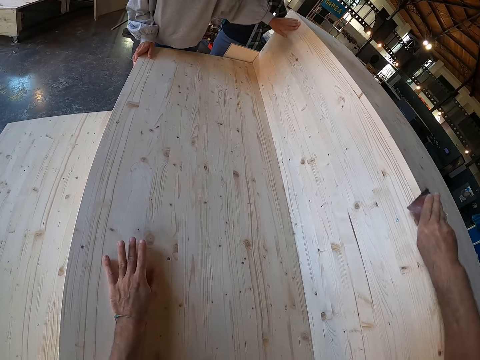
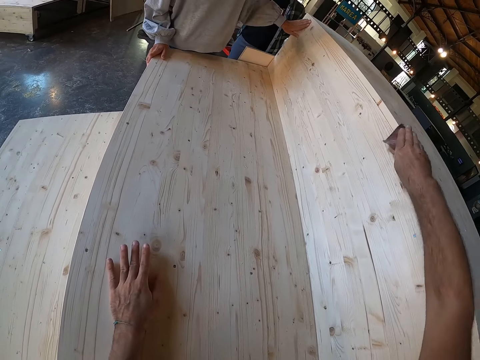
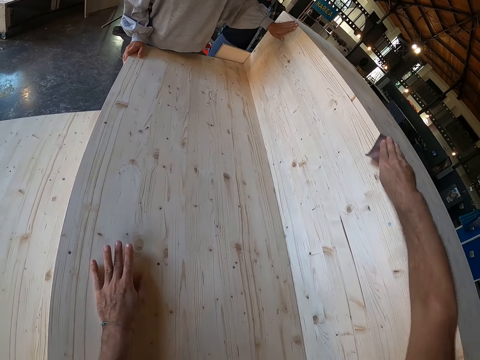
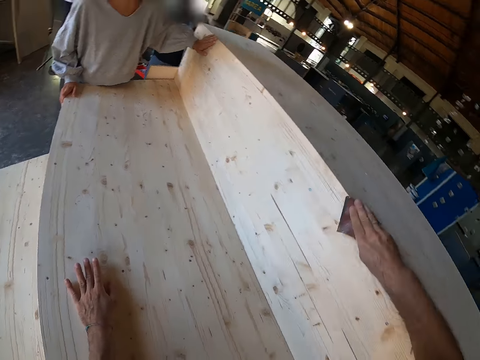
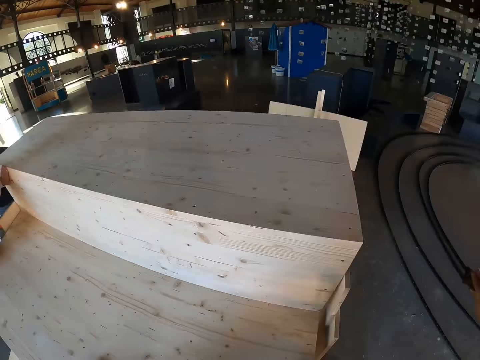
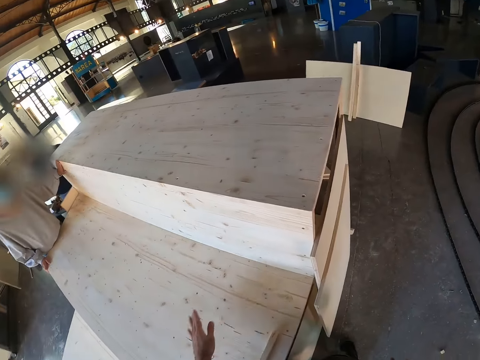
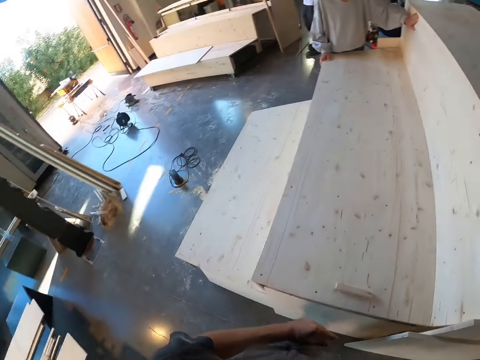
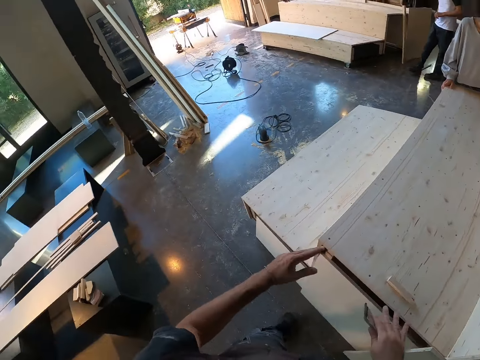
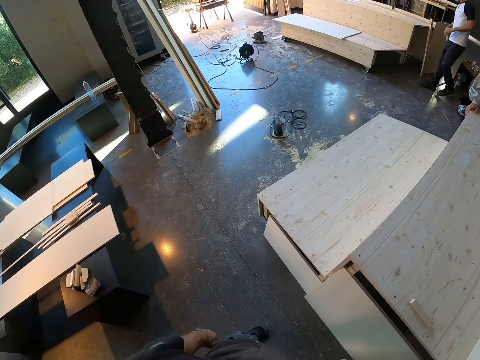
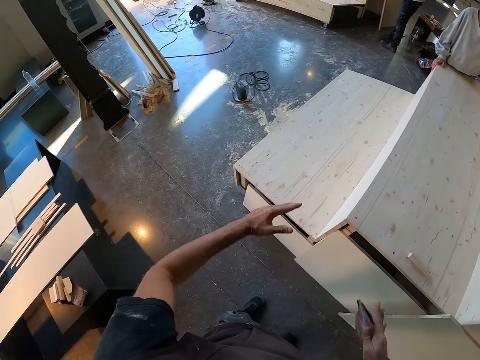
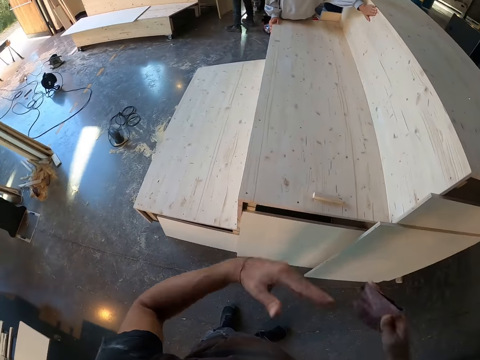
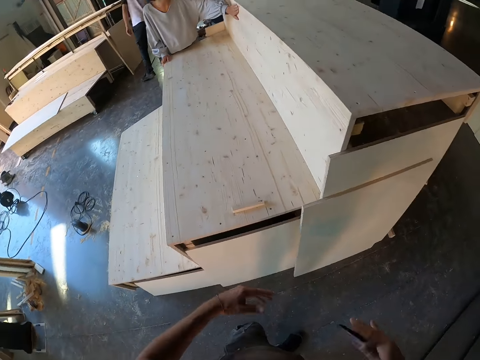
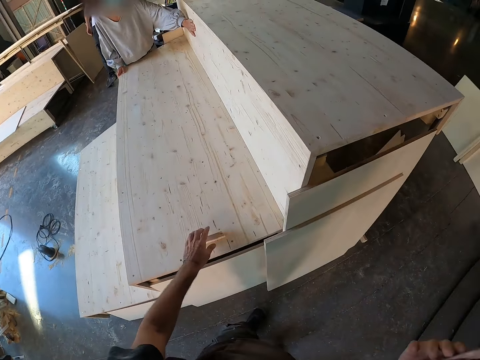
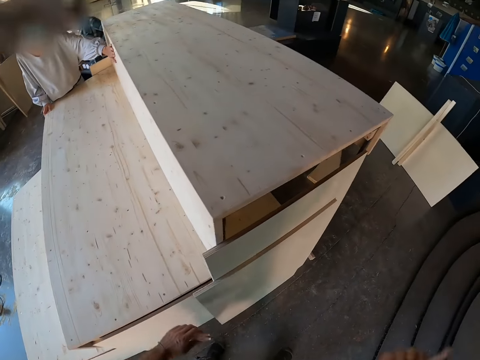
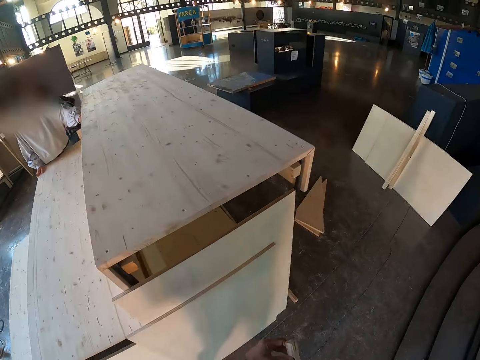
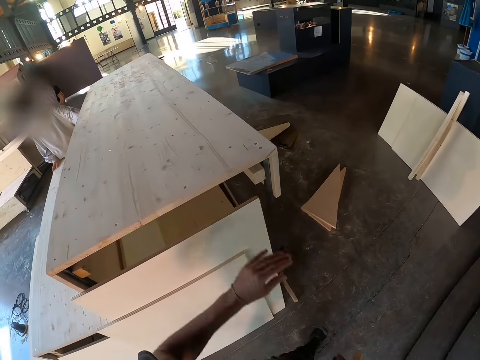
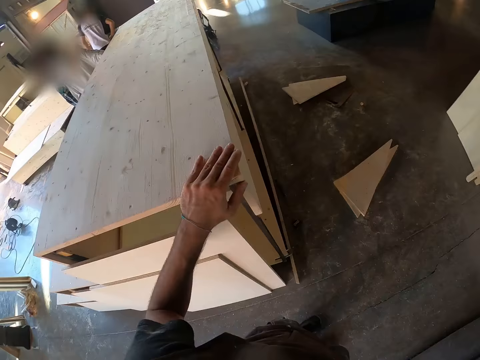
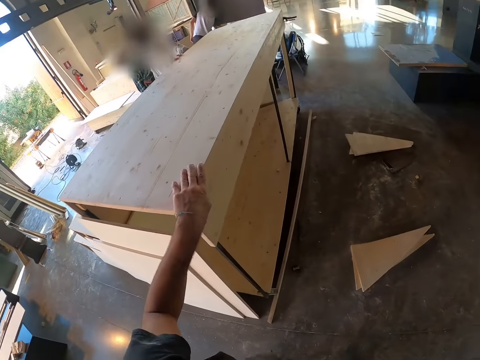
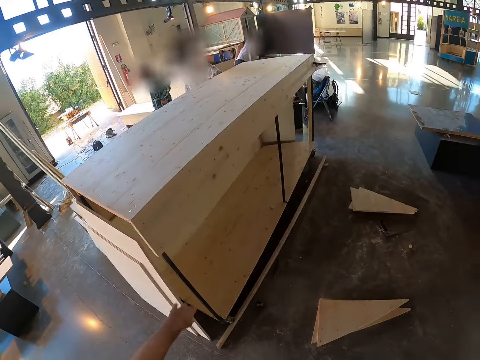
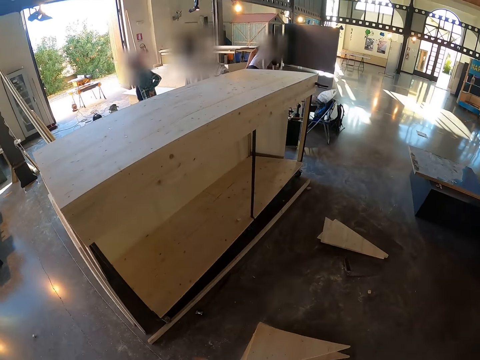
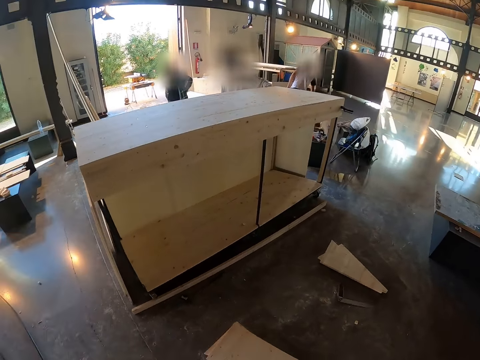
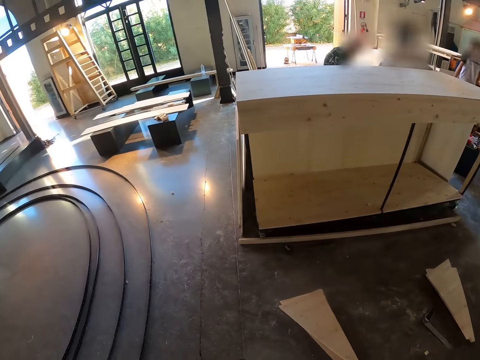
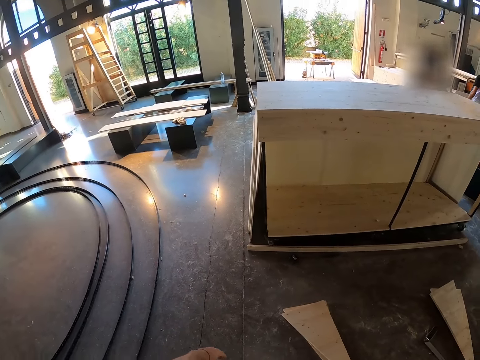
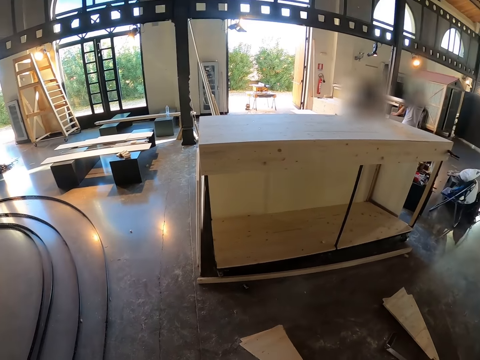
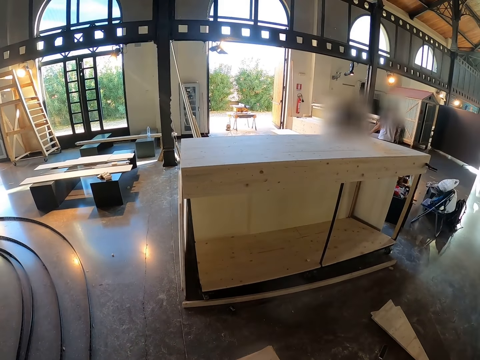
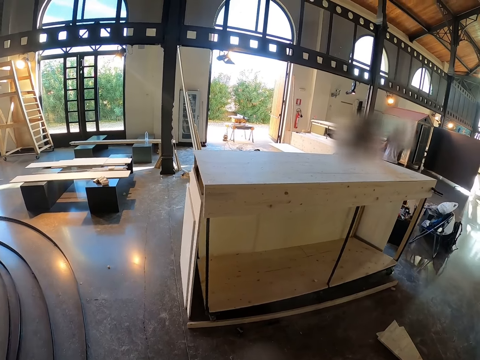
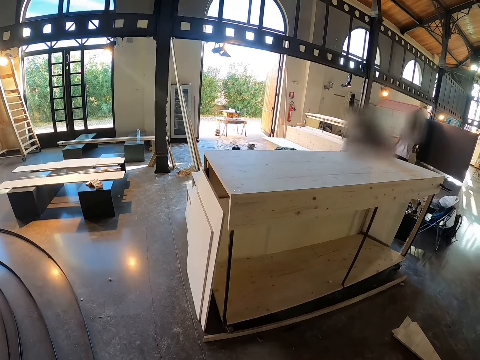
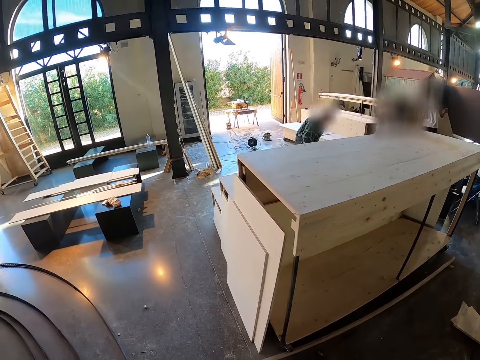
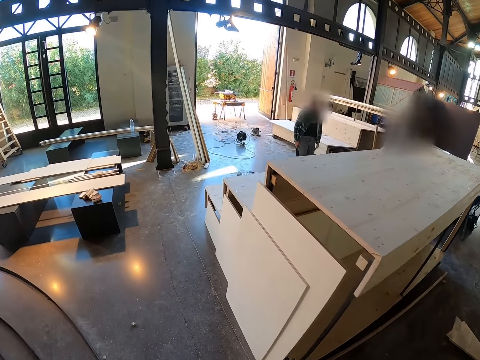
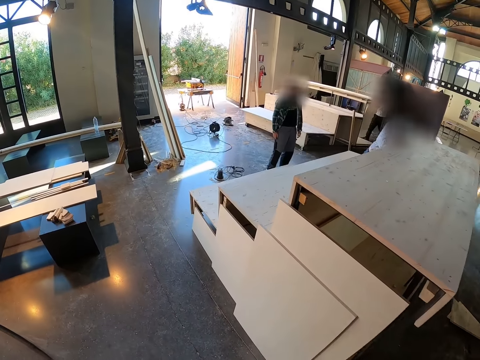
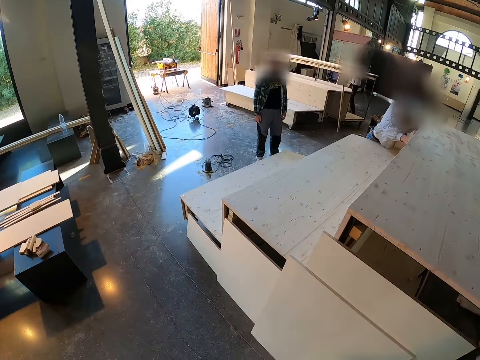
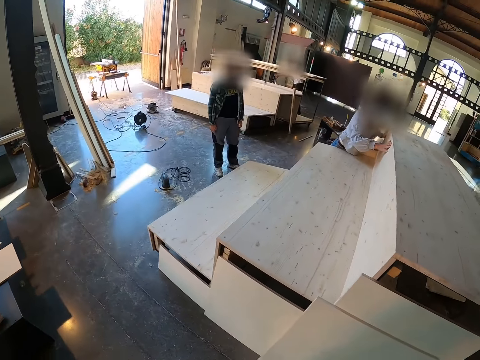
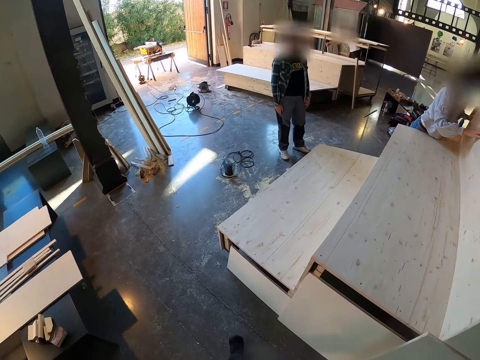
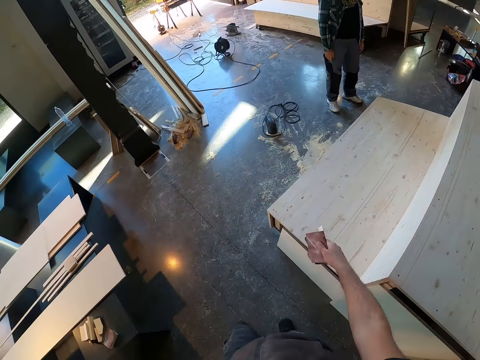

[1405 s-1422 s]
The camera wearer inspects the staircase. He interacts with the woman. He picks up the stick on the wooden step with his left hand. He walks towards another side of the staircase. He touches the wooden step with his left hand. He moves his hand towards the staircase and moves his hand along the staircase's surface. He inspects the staircase. He walks towards another staircase.

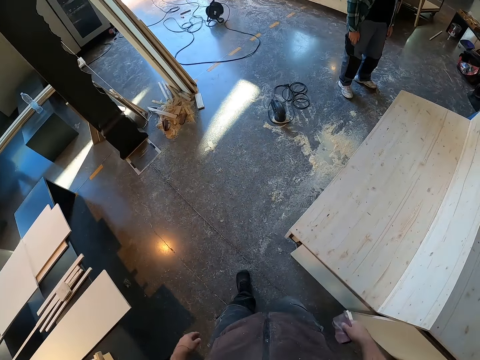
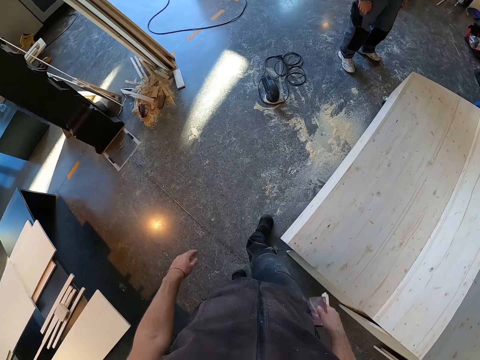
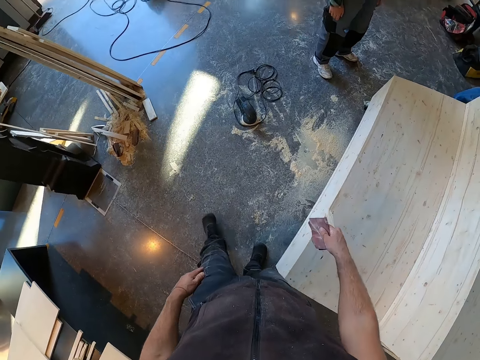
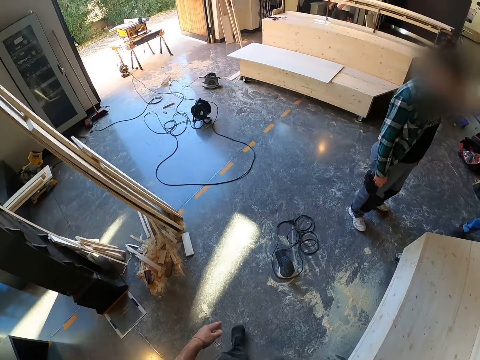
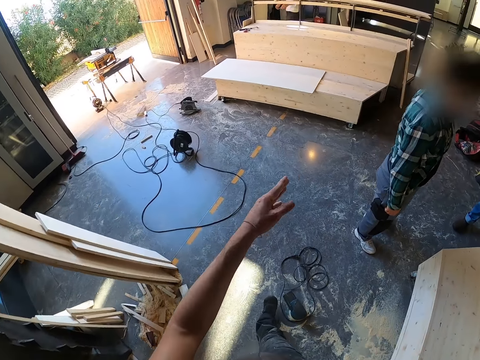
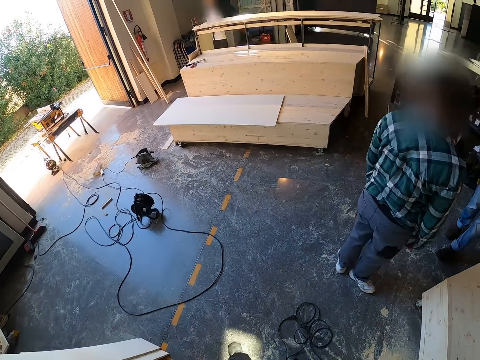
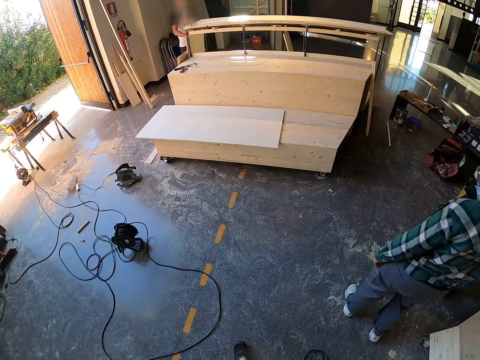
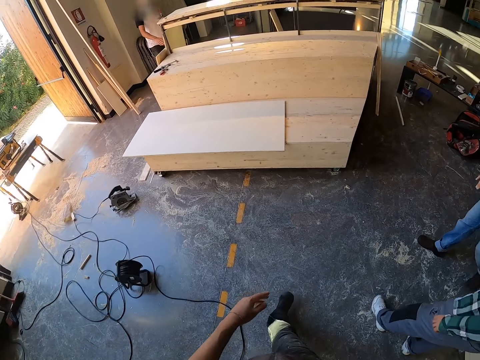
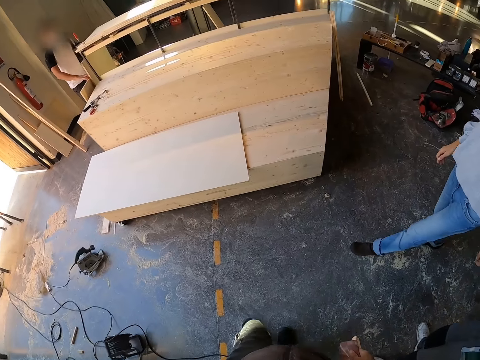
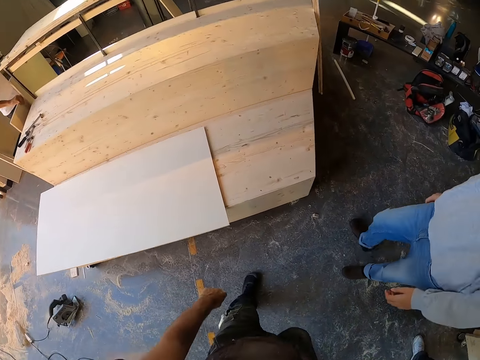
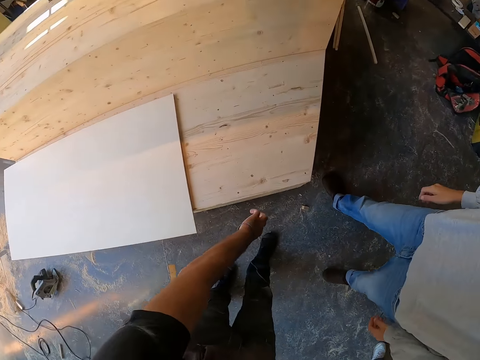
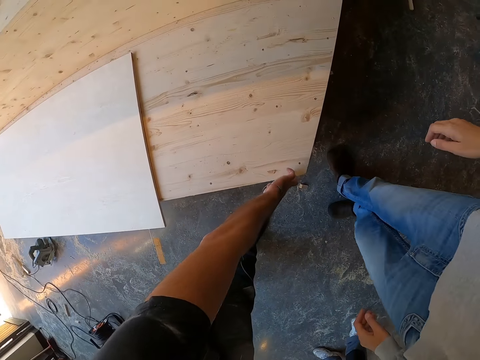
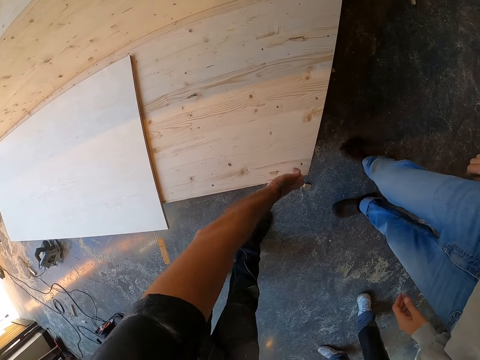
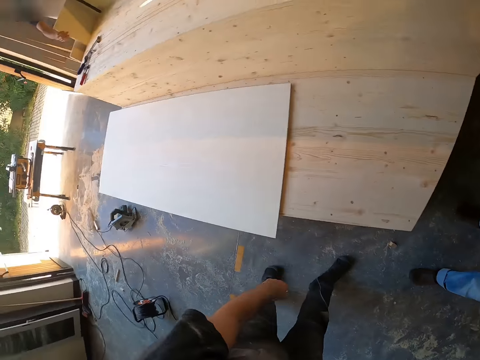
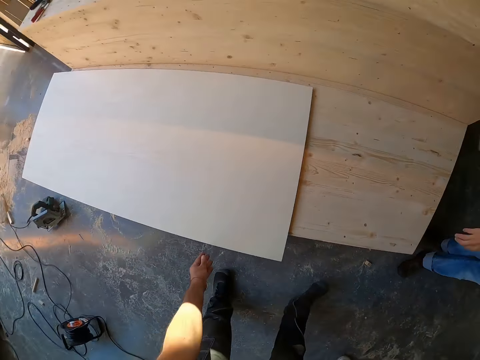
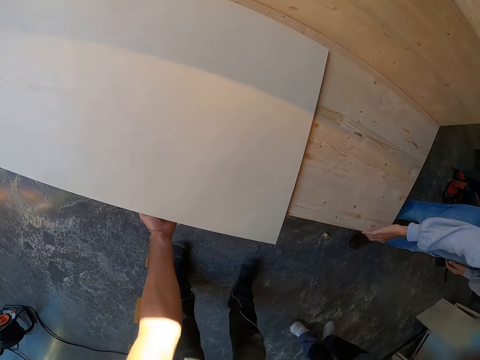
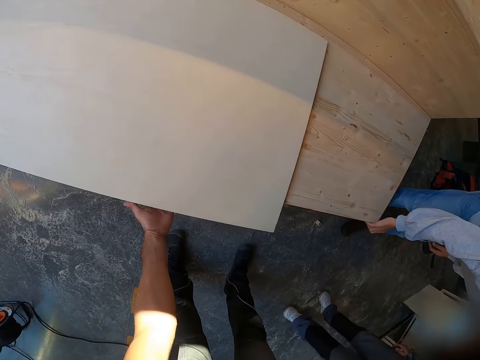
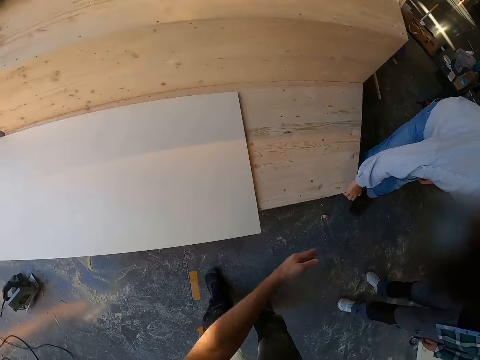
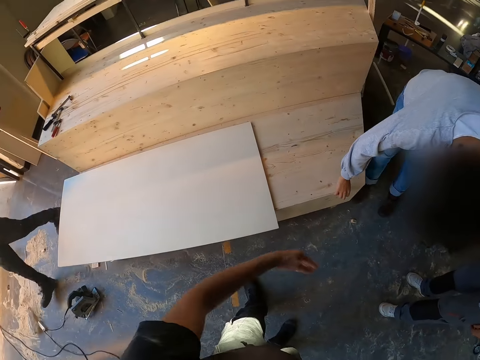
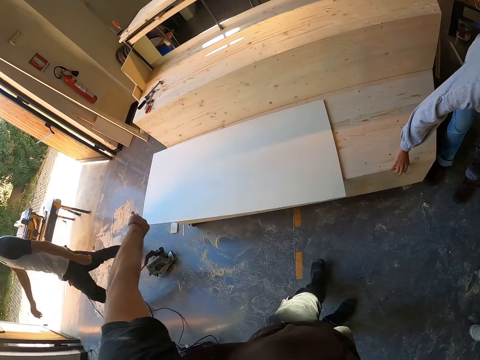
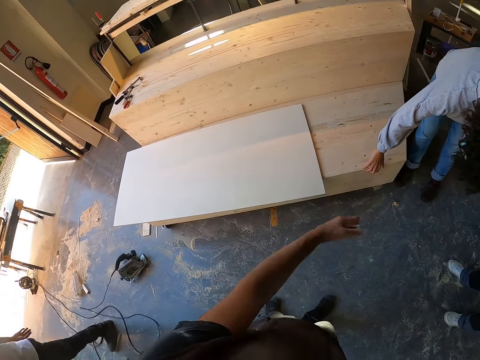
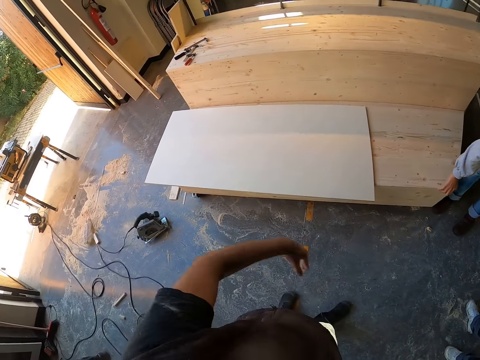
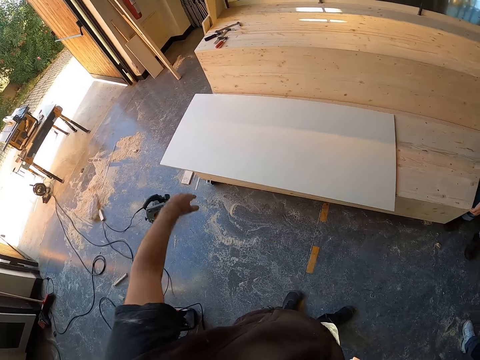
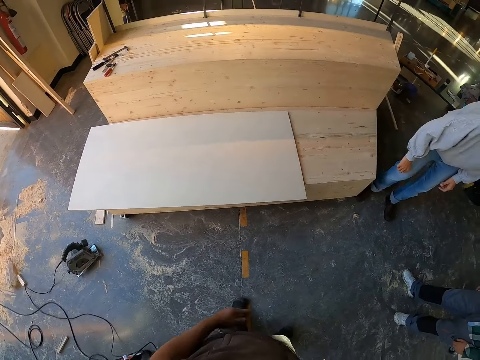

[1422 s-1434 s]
The camera wearer interacts with a man and the woman. He holds the staircase with his left hand. He moves to his left, holds the staircase with his left hand. The woman touches the wooden step with her right hand. The camera wearer interacts with another man. The other man walks past the camera wearer.
